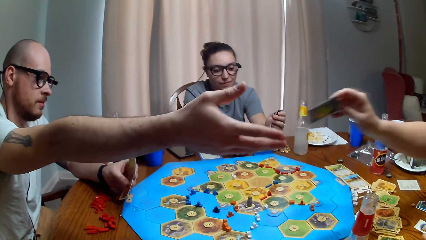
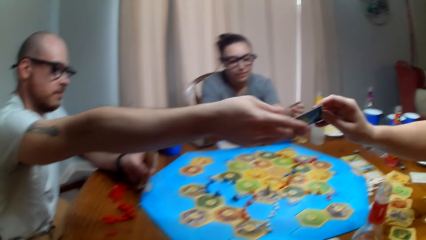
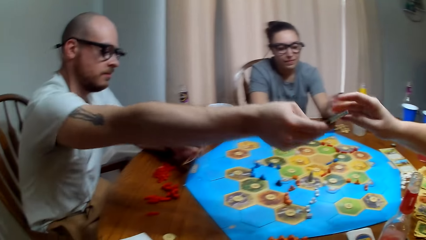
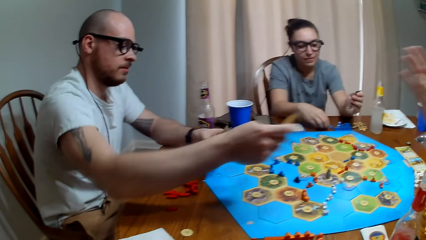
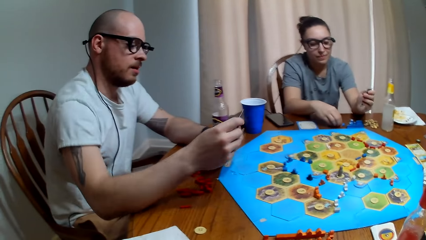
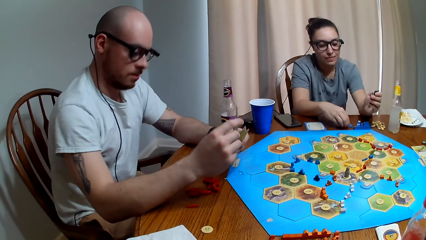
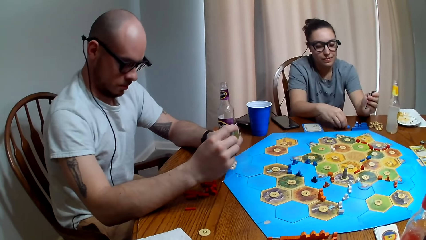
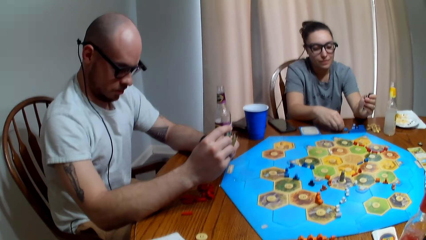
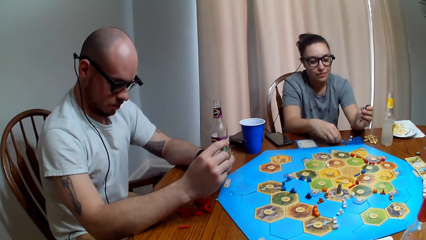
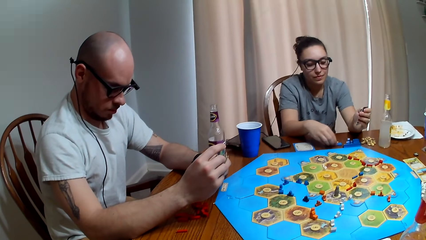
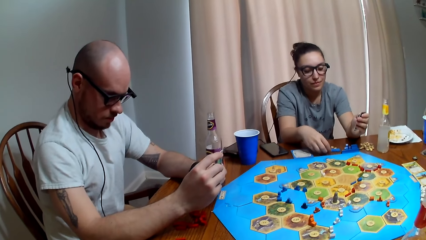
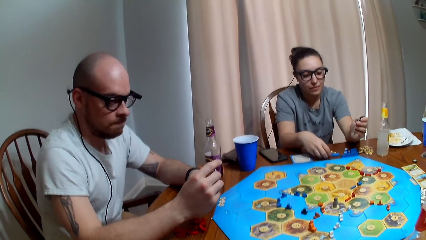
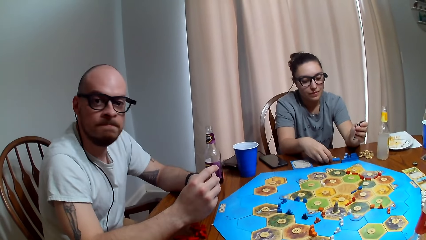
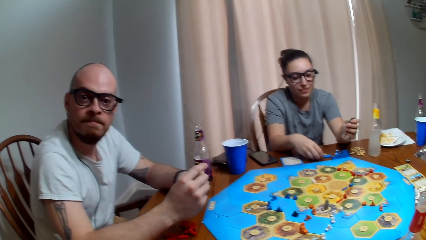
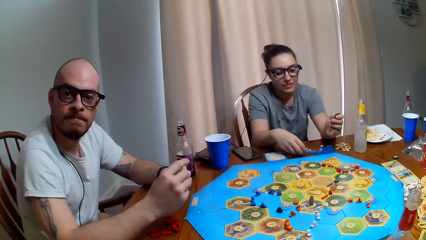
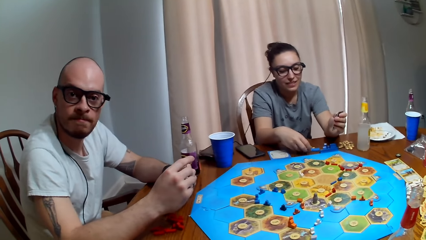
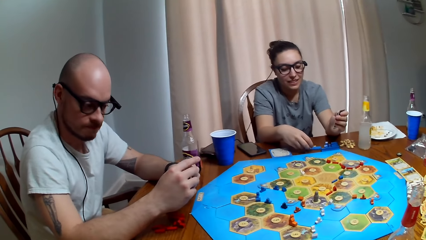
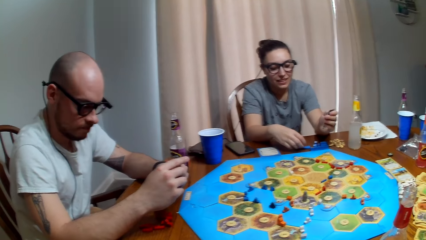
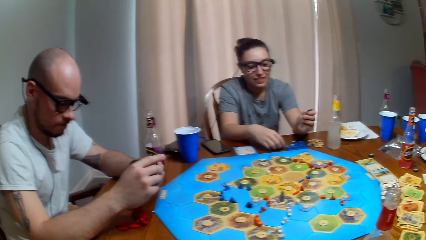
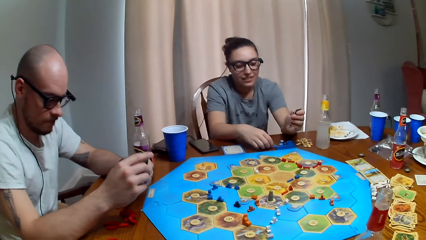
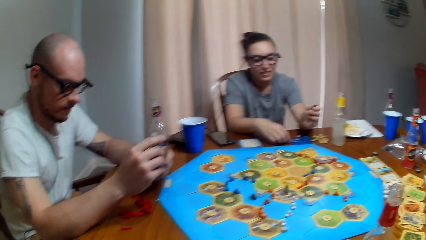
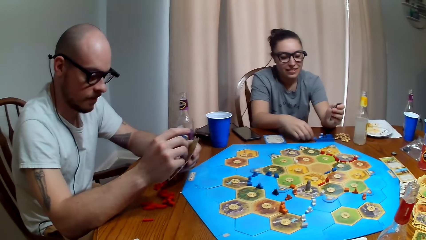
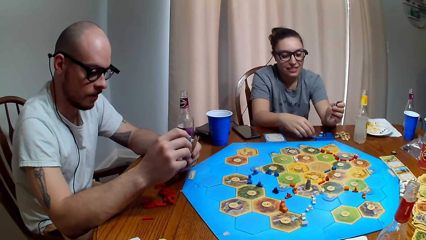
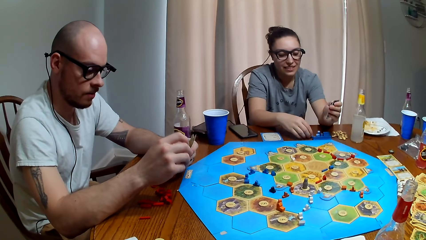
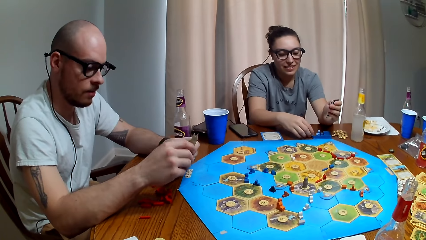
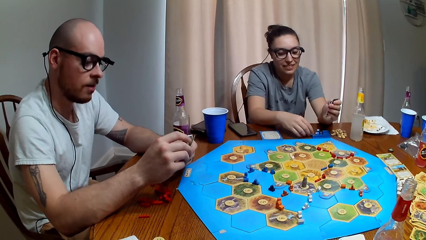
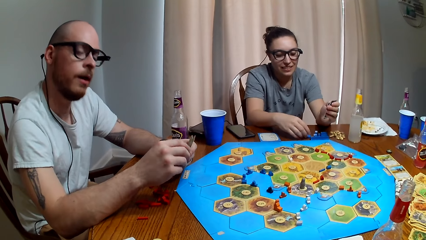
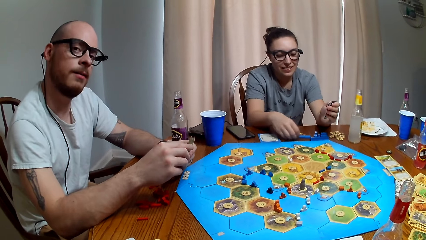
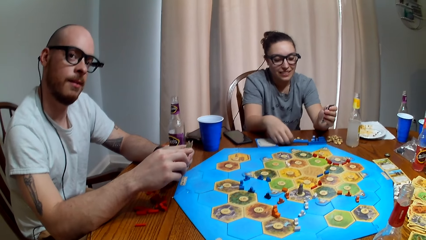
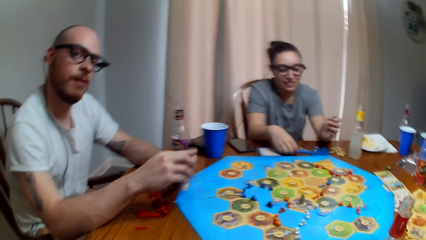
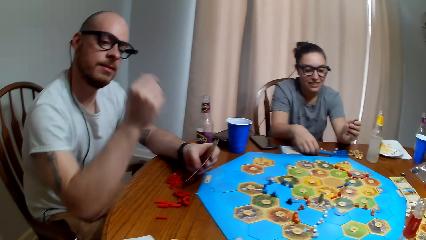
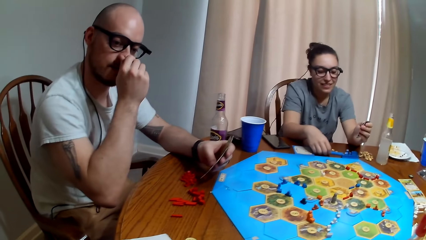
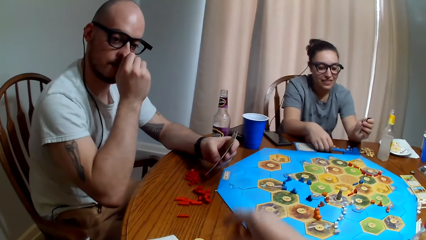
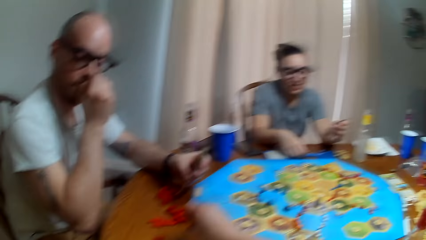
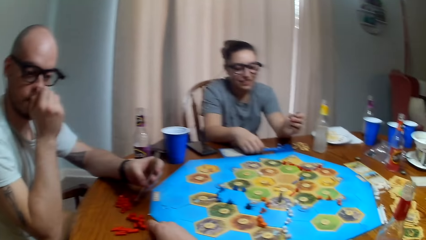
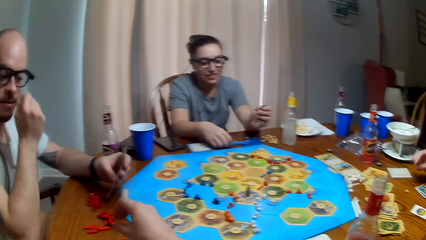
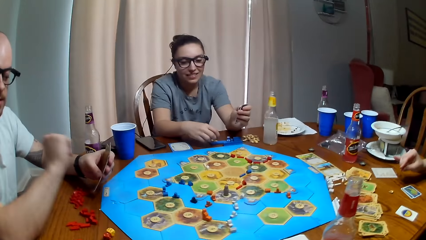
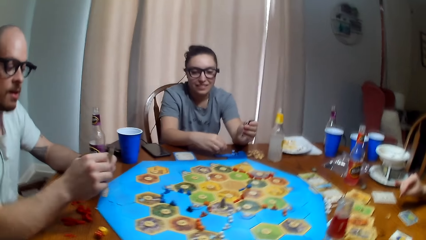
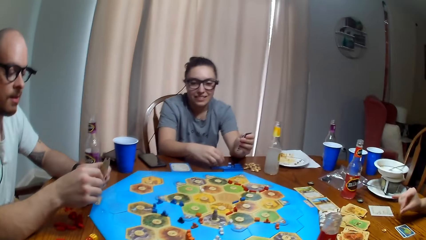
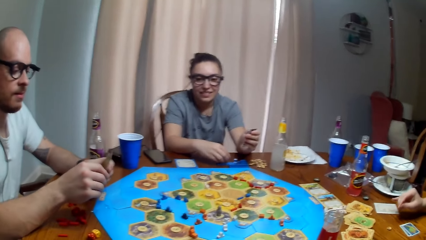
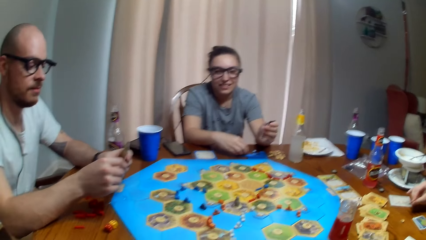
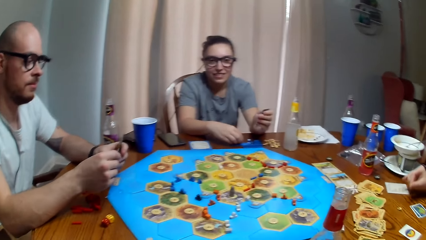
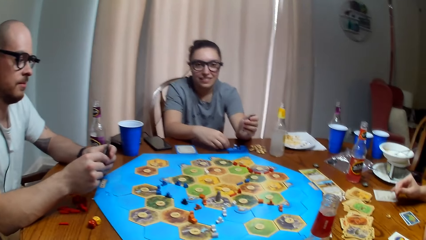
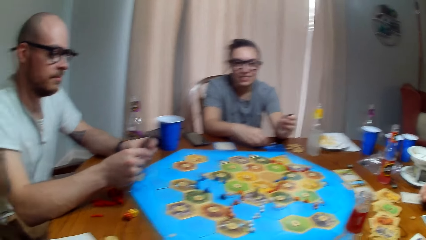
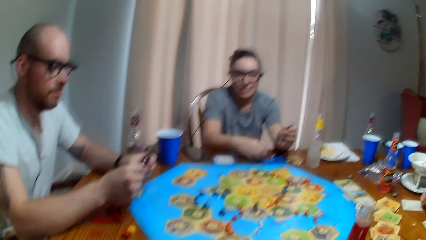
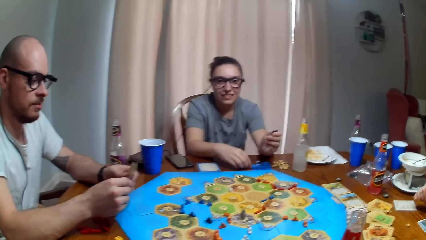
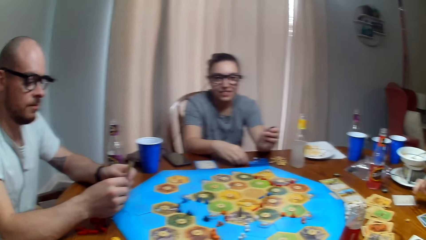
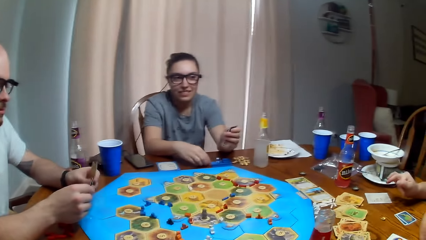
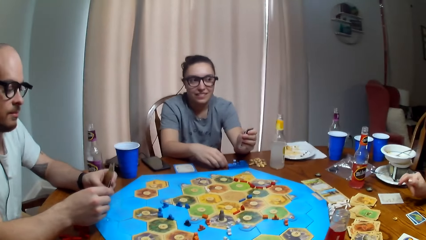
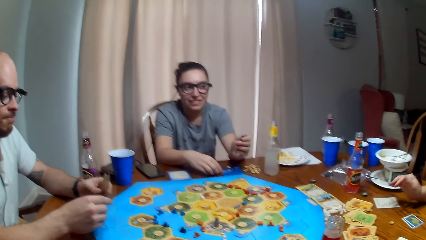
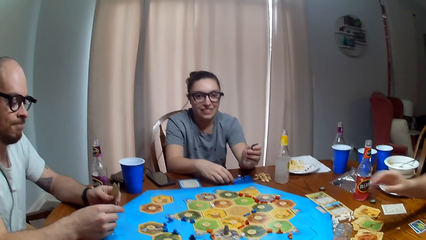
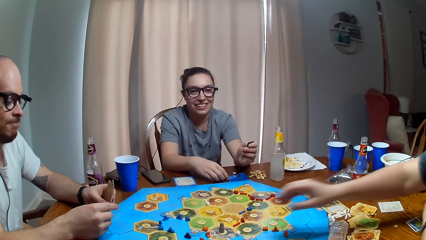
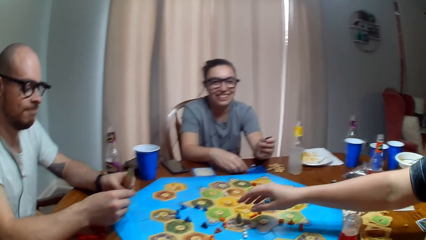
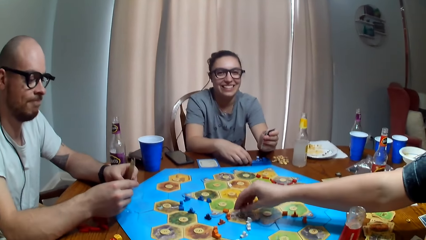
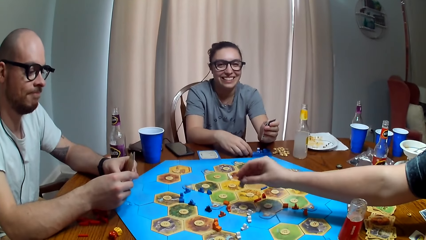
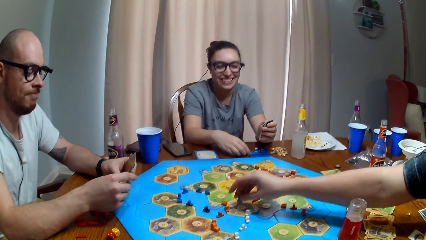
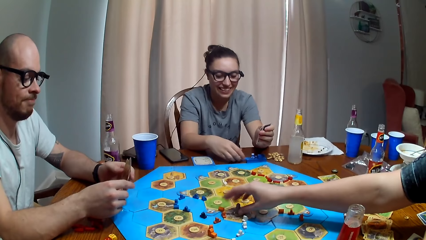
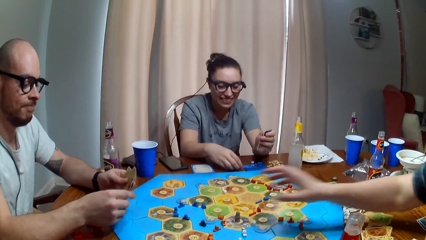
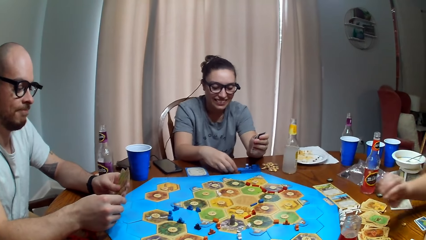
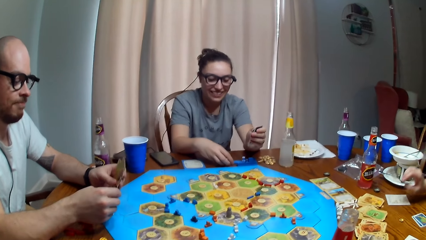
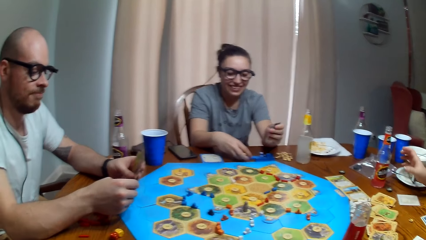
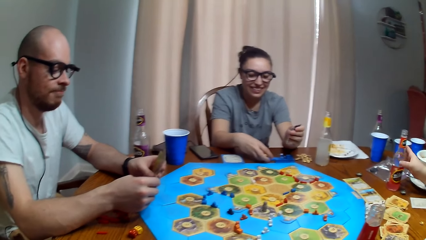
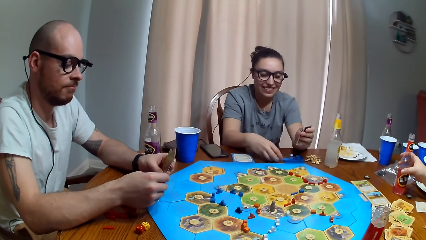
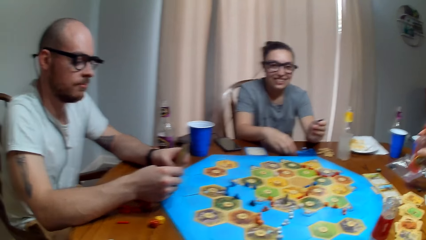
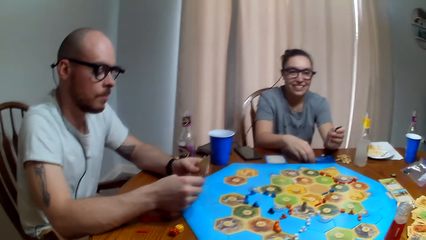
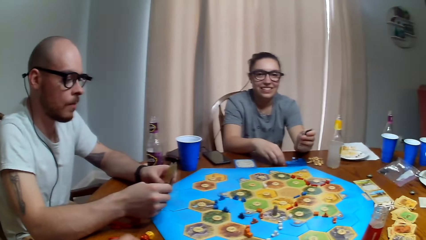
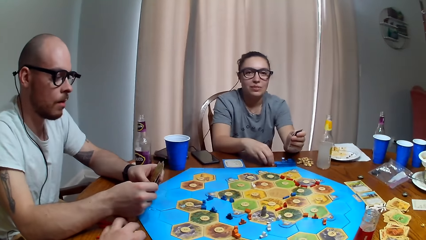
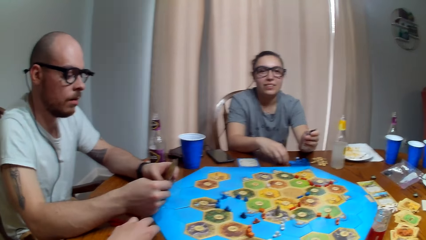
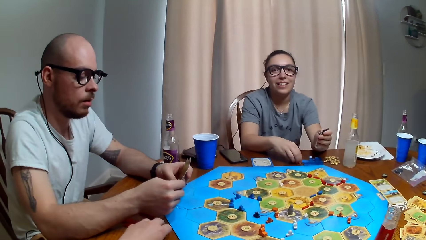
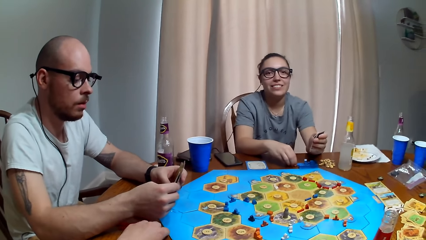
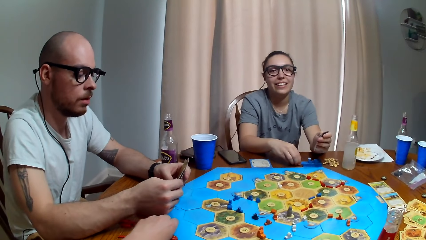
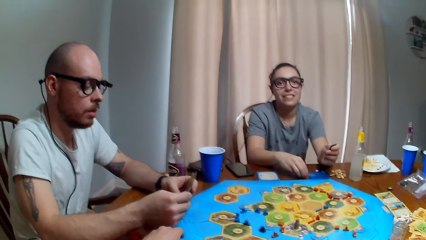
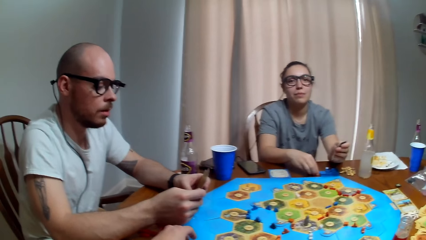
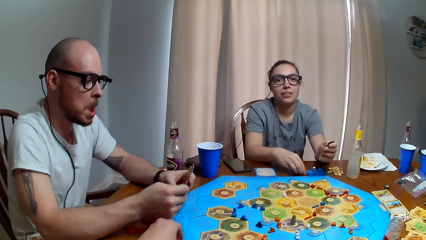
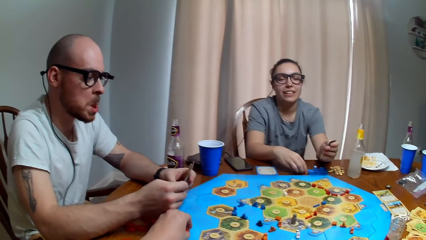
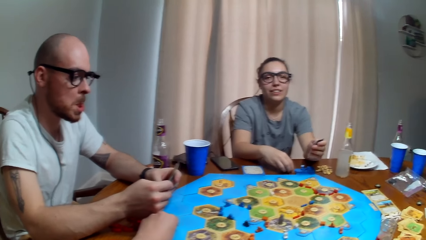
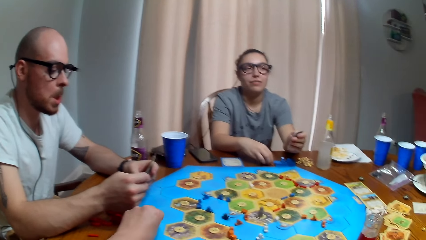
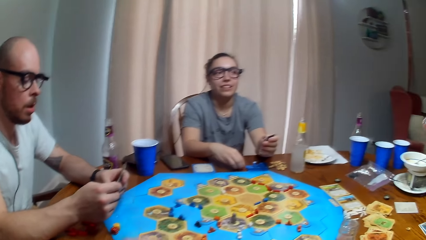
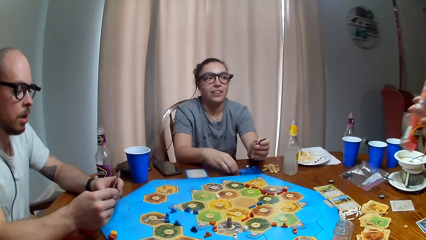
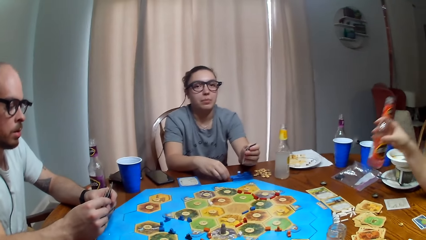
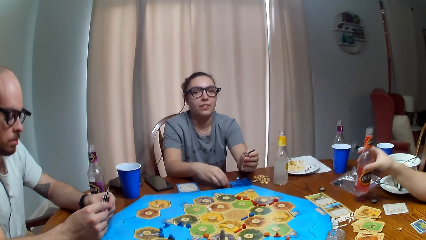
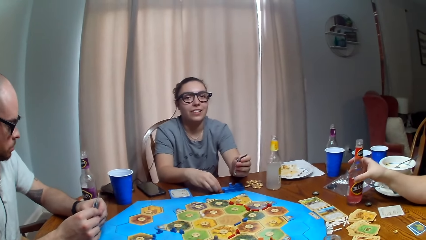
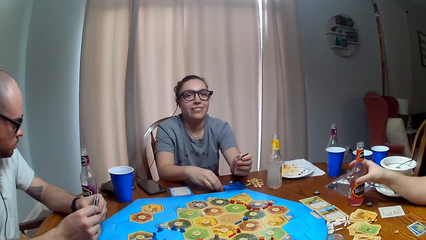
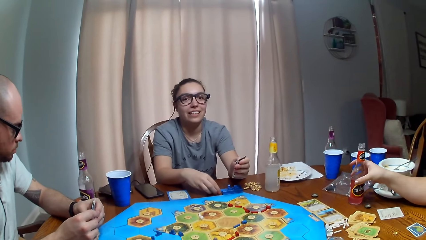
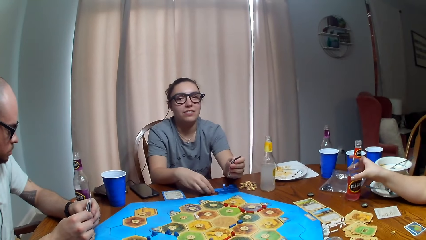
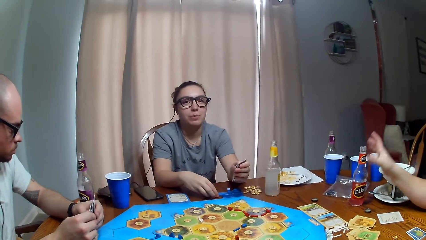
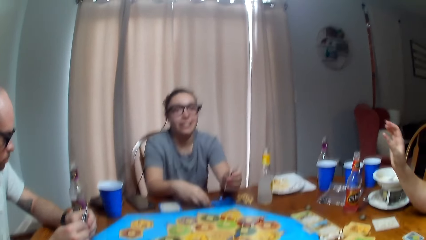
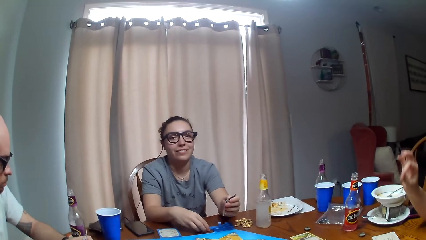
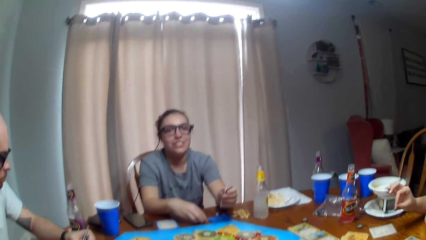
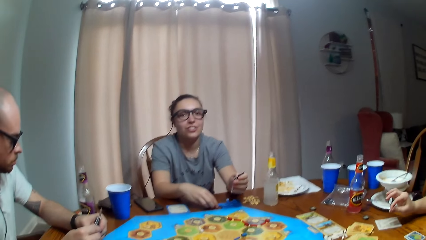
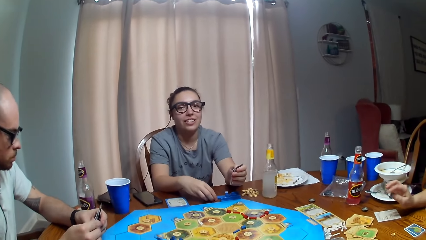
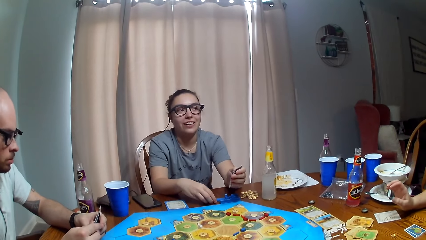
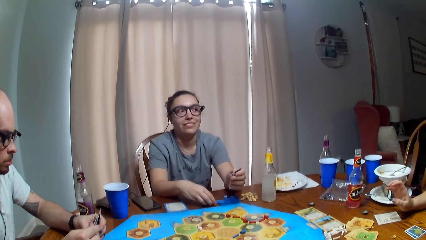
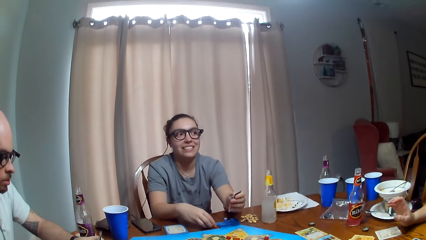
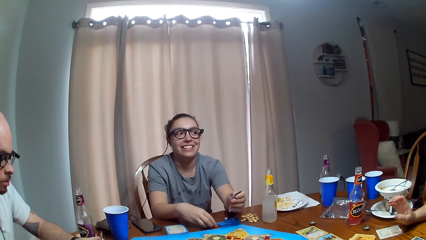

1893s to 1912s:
A woman gives a man the card. The man picks up the card. The camera wearer dialogues with the man. The man touches the nose. The camera wearer puts the dice down. They pick up a pawn. The woman picks up something and puts something down. The camera wearer drops the pawn. The woman picks up the soda and puts the soda down.
